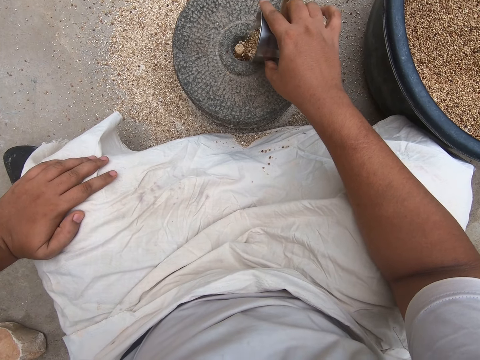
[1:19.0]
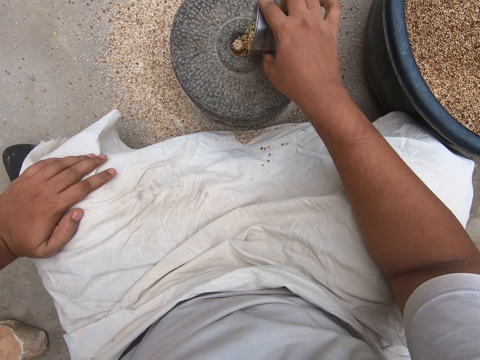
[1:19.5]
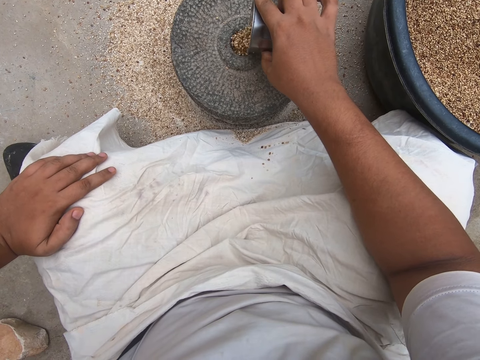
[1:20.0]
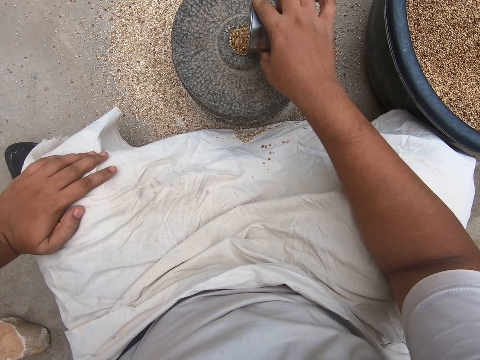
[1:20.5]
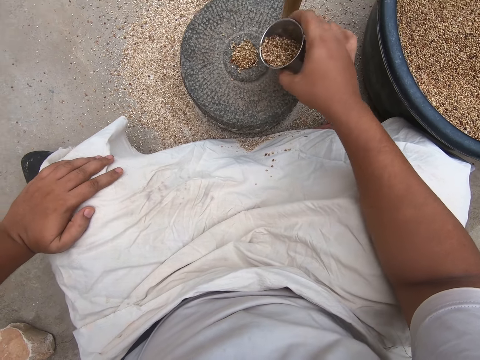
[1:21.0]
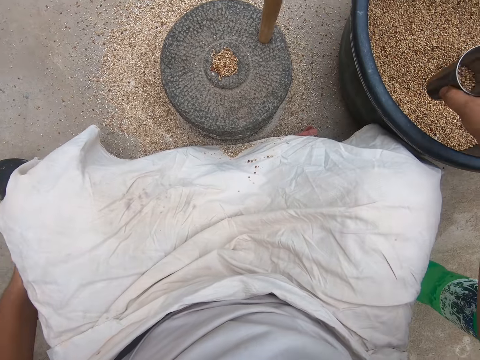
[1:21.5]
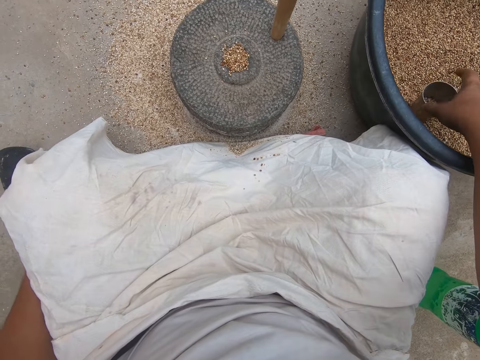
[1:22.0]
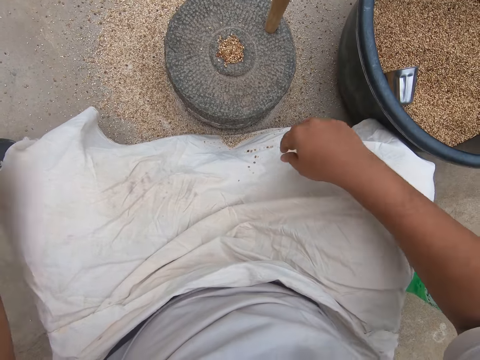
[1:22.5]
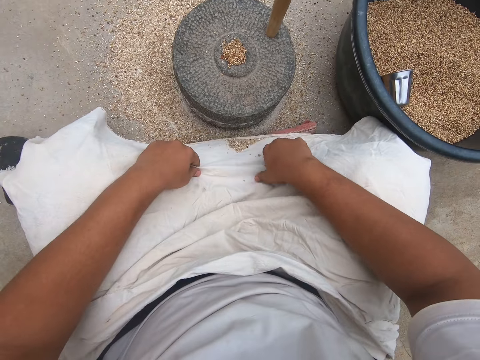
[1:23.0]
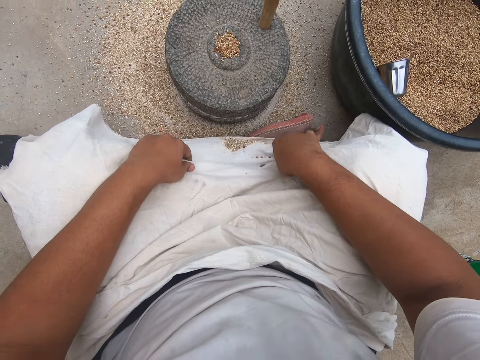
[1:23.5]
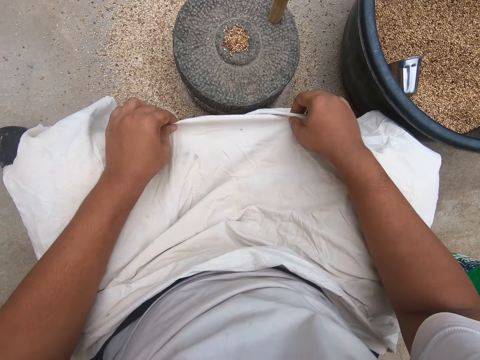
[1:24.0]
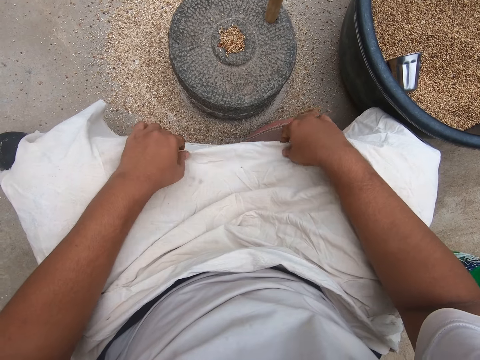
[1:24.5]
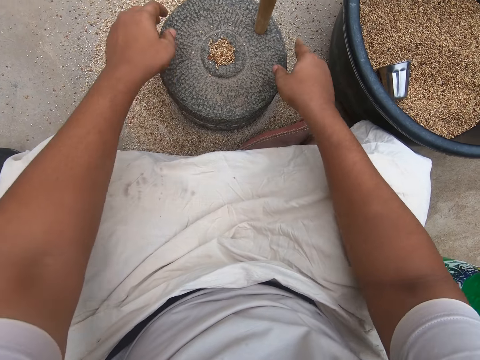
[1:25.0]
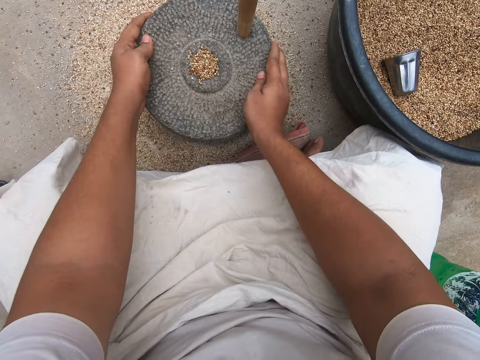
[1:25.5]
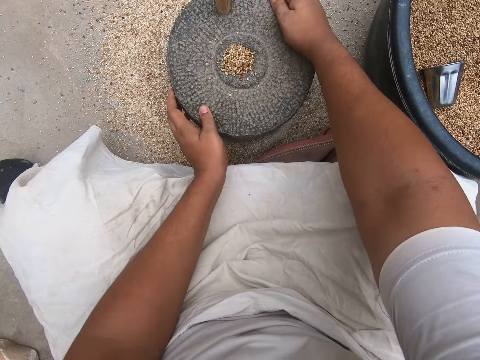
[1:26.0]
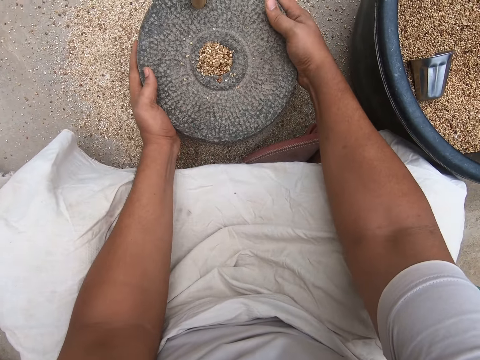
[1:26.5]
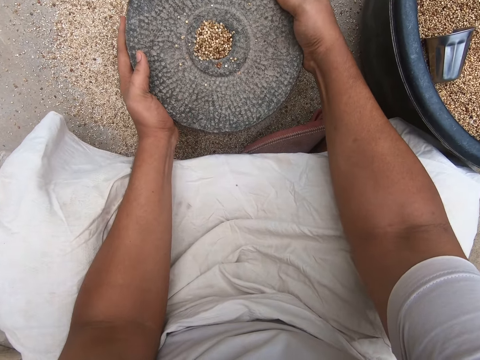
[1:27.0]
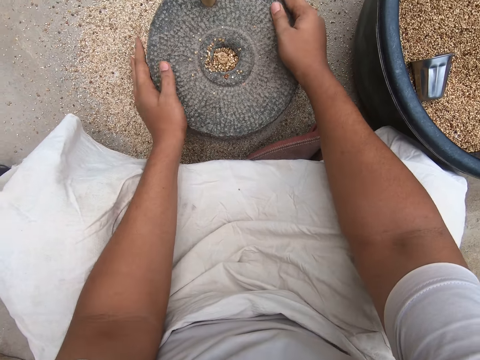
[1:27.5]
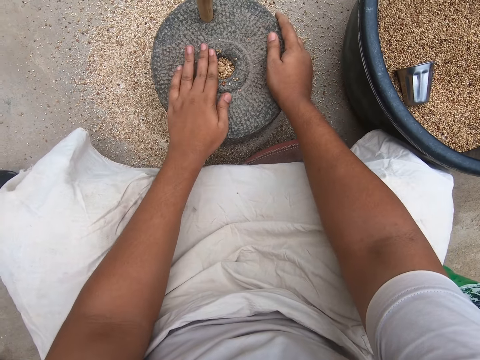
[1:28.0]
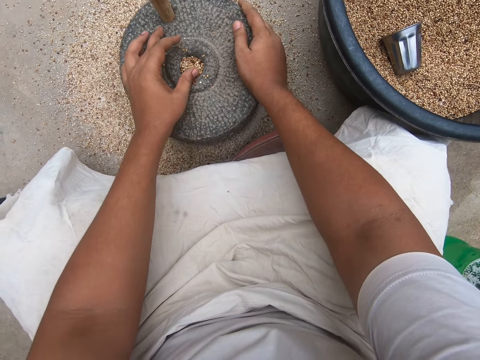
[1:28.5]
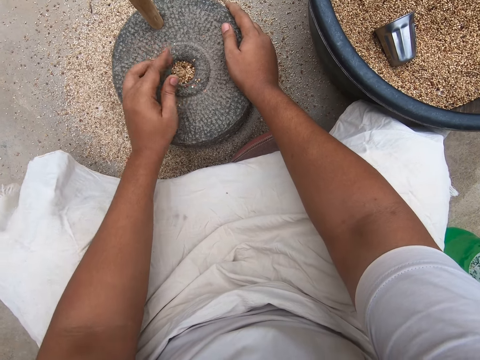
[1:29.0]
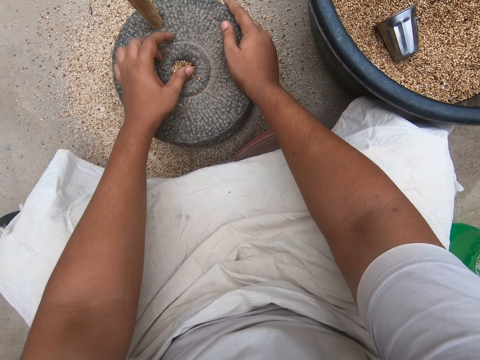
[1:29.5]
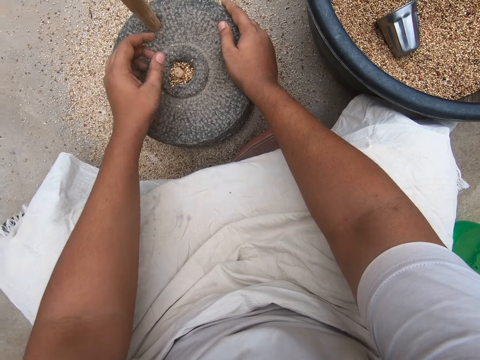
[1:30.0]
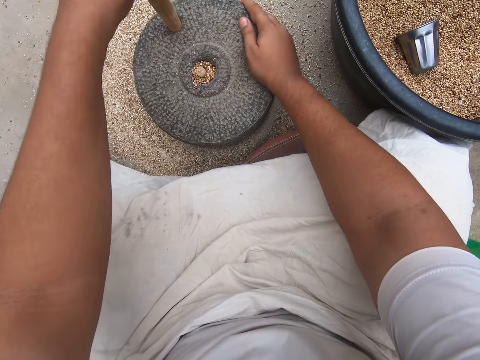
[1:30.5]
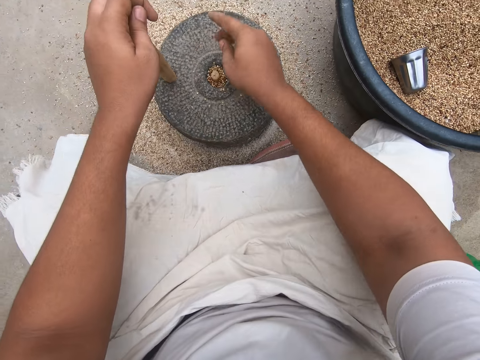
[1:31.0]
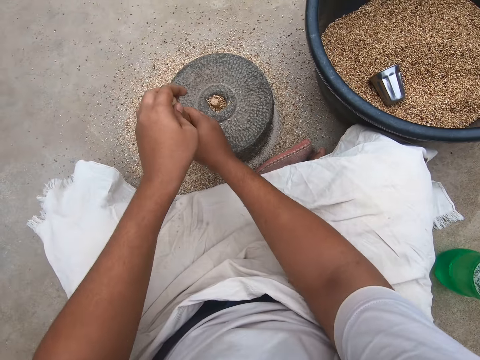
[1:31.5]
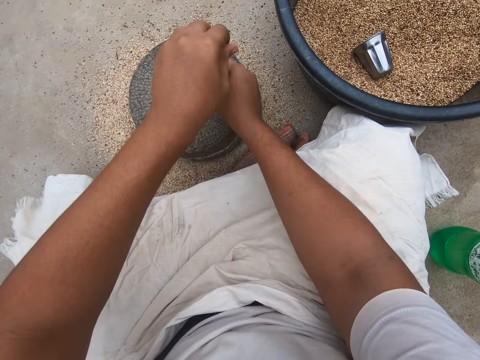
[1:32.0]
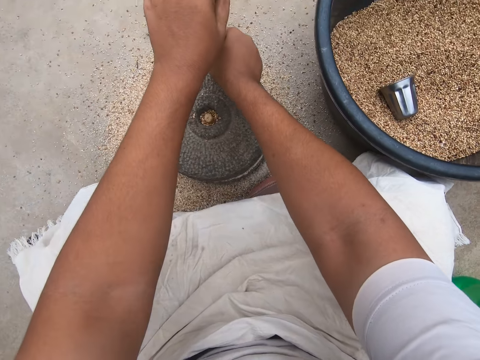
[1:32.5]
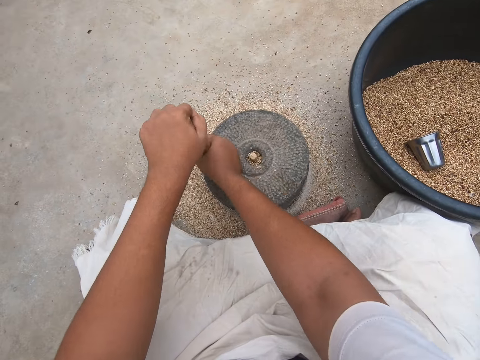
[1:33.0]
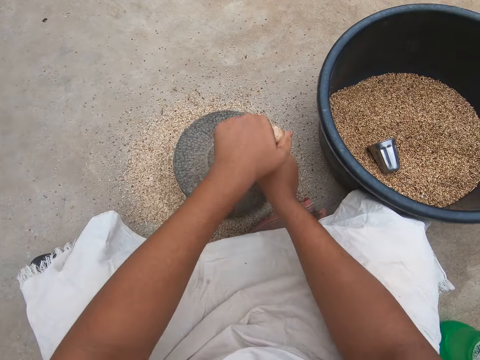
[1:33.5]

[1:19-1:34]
The camera wearer drops the steel cup of chia seeds into the black basin of chia seeds with his right hand. He removes chia seeds from his white apron with both hands. He throws the grains from the cloth. He adjusts the grains in the millstone. He turns the grinder with both hands. He lifts the top part of the grinder with both hands and drops the top part of the grinder with both hands. He wipes the grains into the millstone. He pushes chia seeds into the grinder with both hands. He turns the grinder with both hands. He grinds the grains with the millstone. He takes off his right hand from the grinder with his left hand on the wooden handle. He turns the wooden handle of the grinder with both hands.

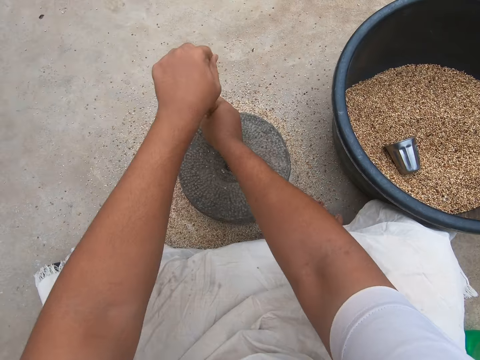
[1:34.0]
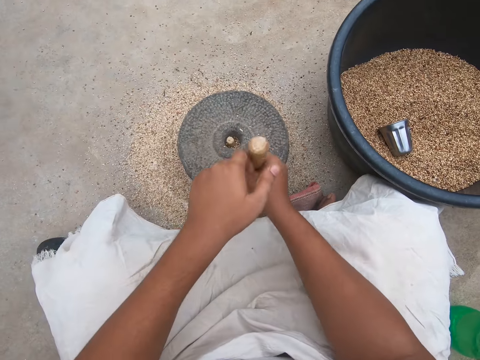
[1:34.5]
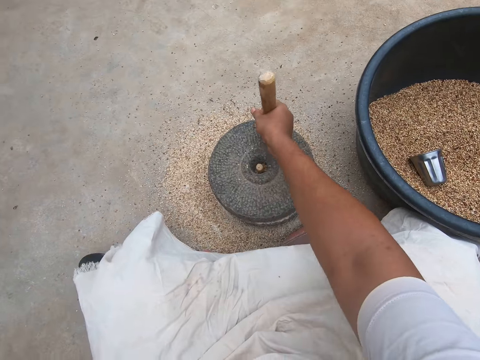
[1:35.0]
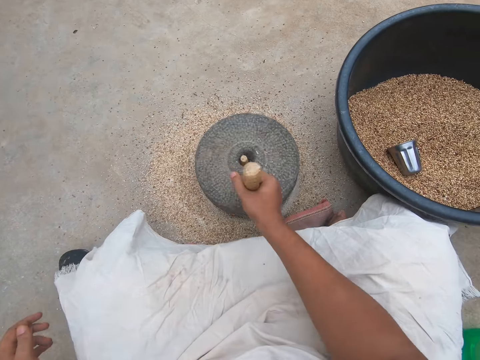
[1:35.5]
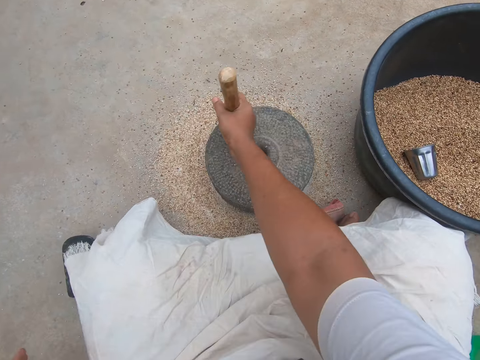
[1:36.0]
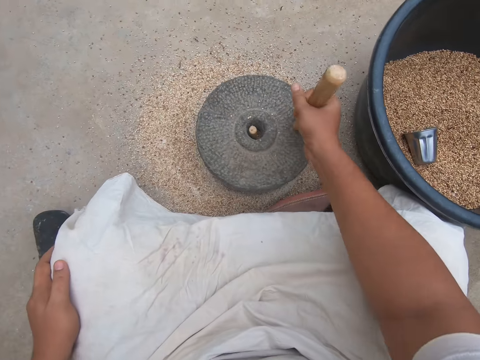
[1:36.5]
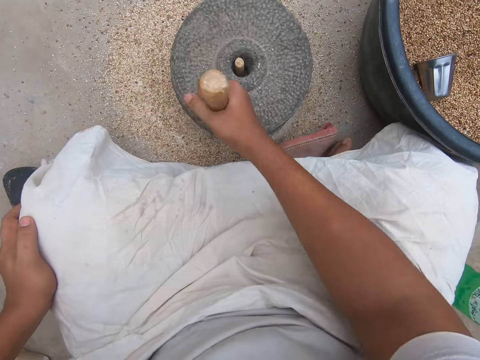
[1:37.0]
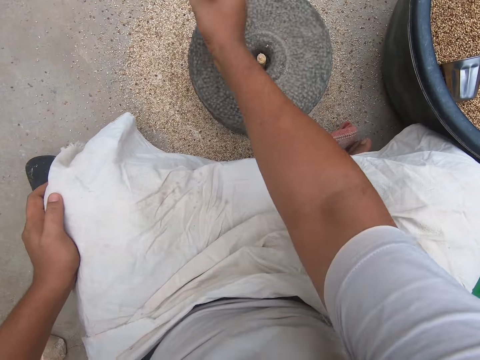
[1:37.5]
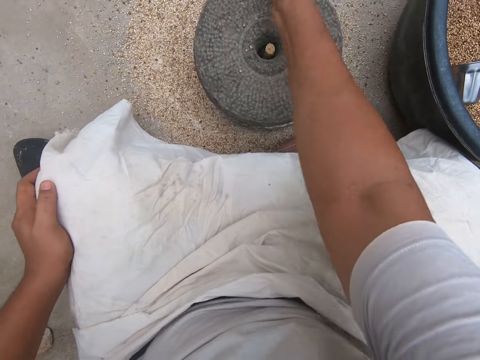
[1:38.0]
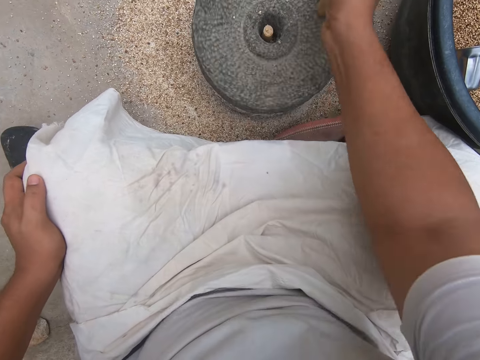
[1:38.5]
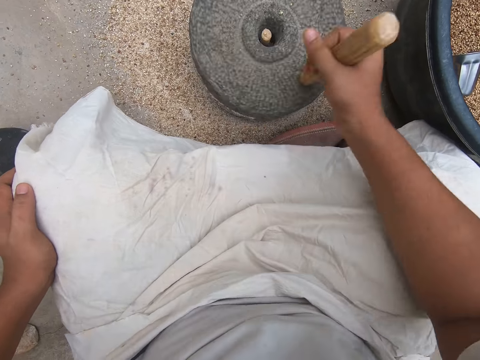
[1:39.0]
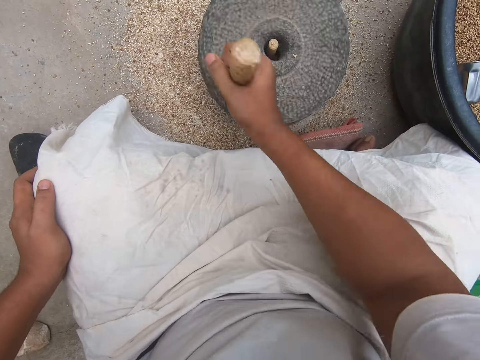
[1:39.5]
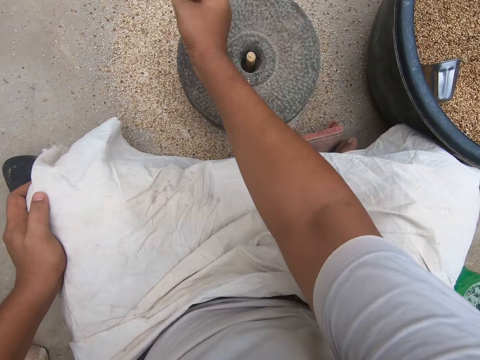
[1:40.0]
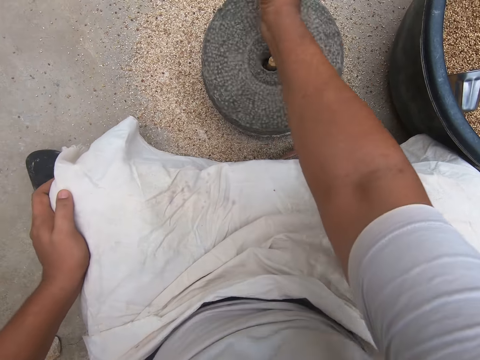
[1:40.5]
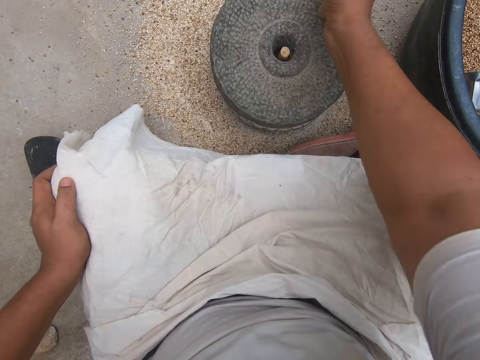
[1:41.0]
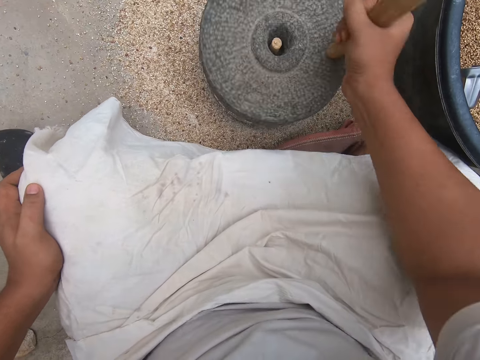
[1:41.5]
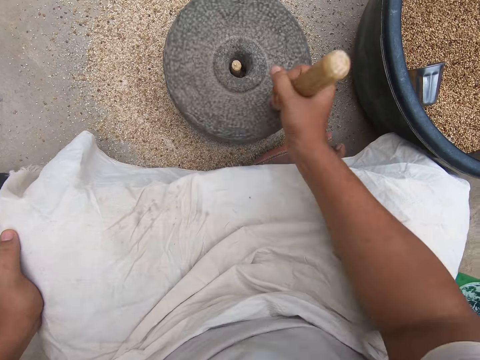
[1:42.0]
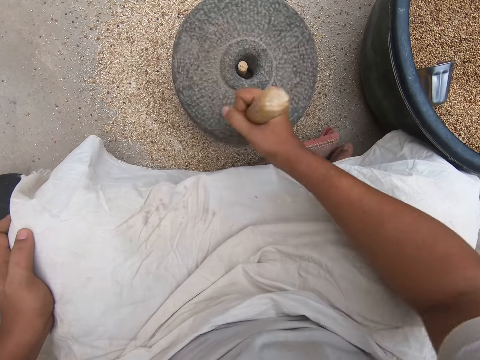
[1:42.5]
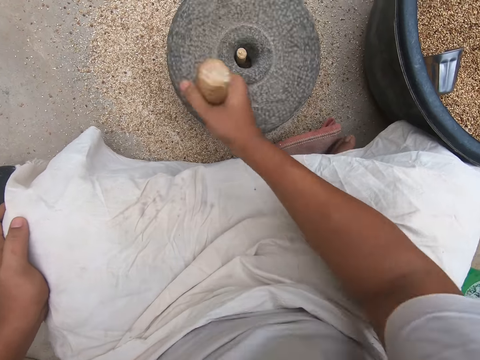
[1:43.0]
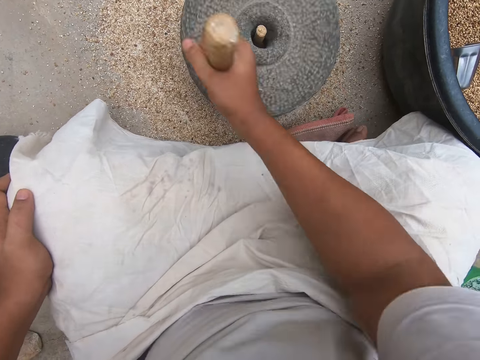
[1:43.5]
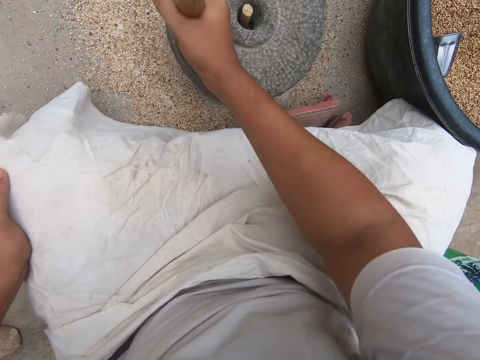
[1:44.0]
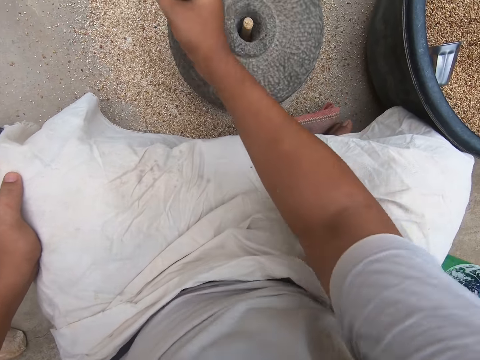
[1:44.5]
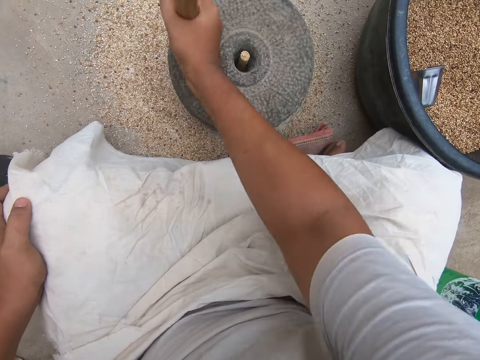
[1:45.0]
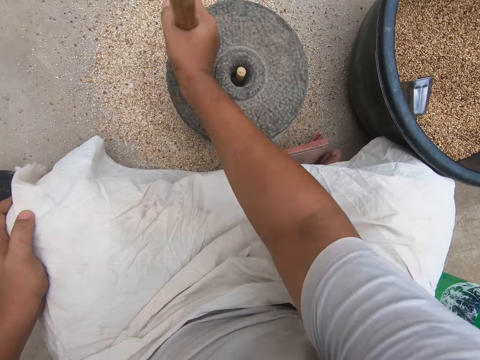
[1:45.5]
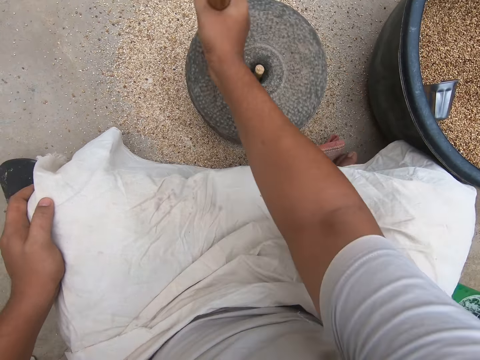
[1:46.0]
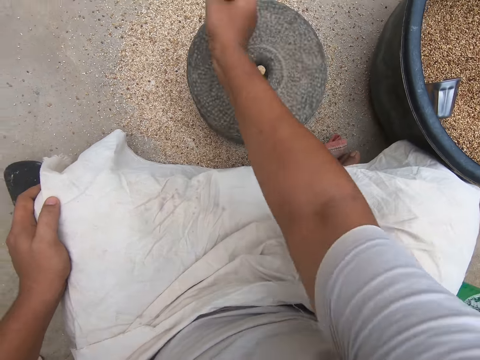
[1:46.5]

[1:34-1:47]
The camera wearer turns the grinder with his right hand.
